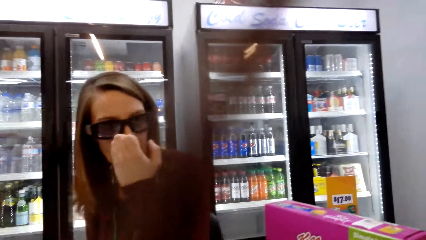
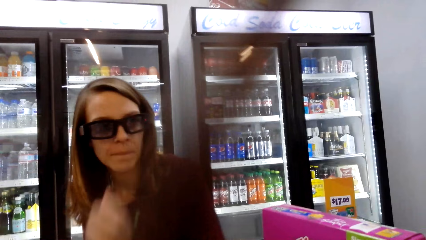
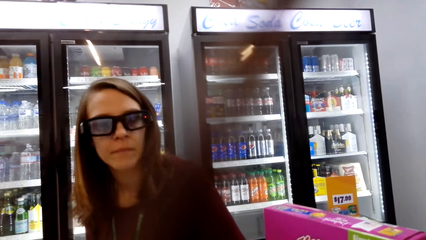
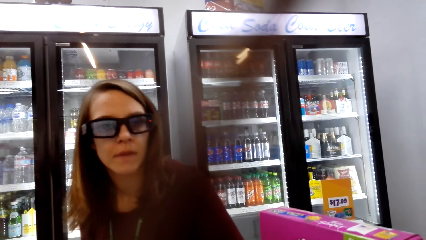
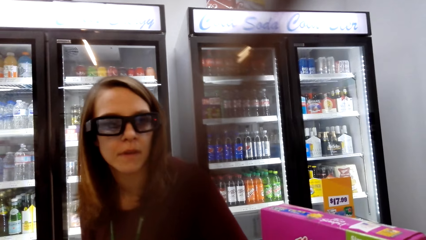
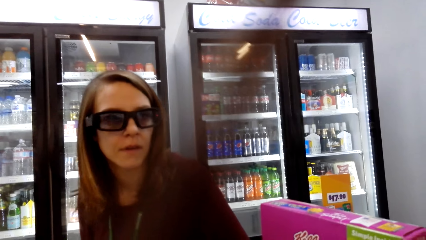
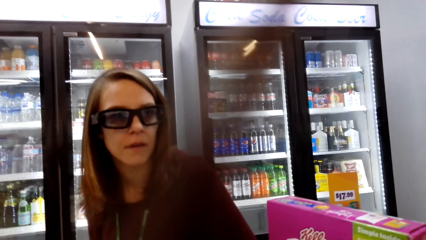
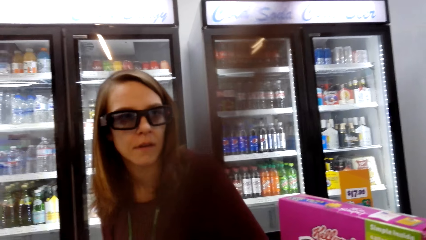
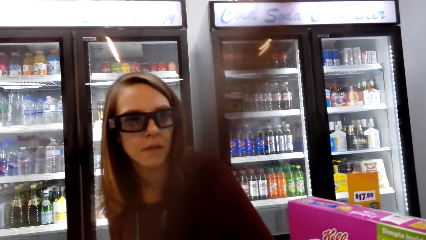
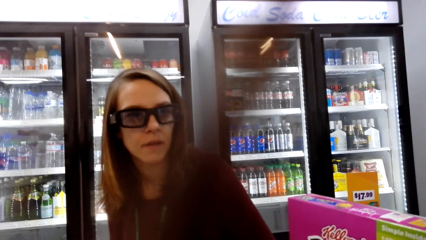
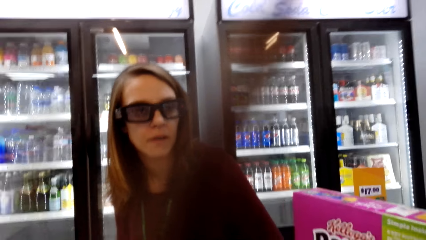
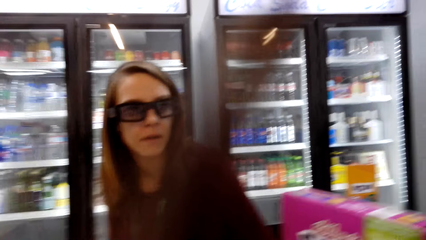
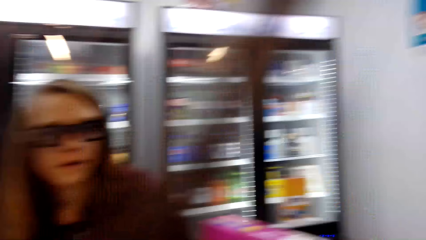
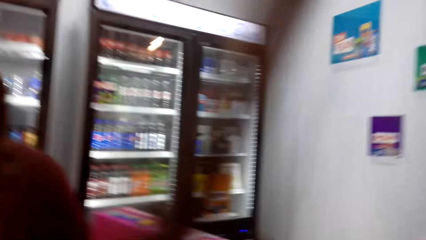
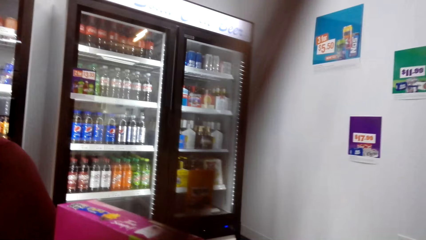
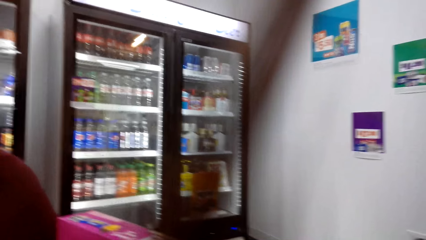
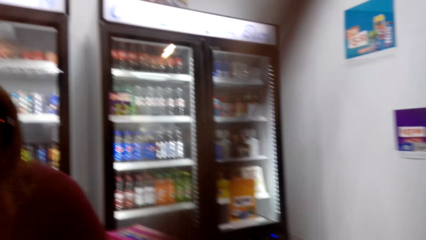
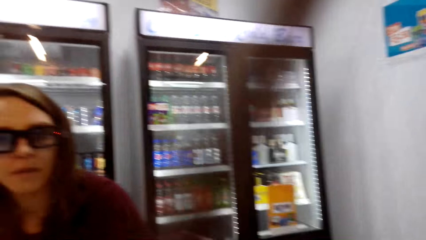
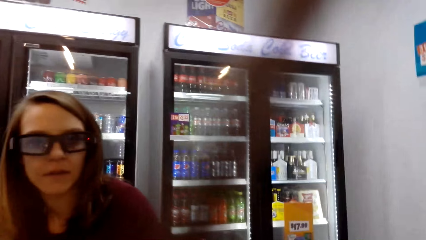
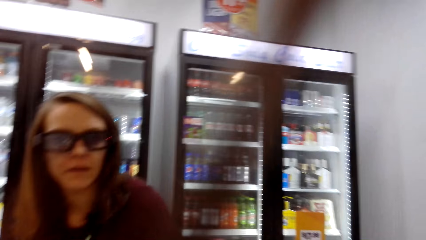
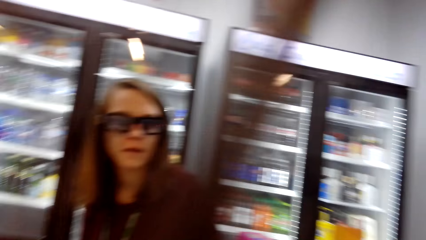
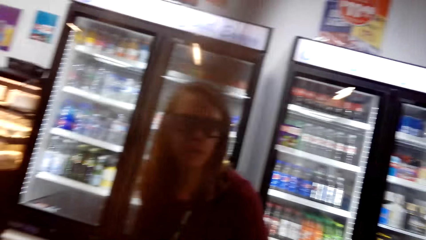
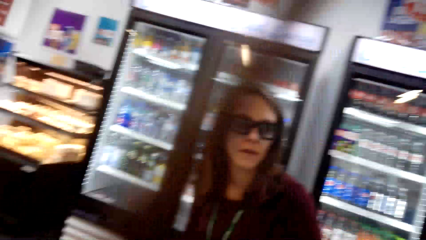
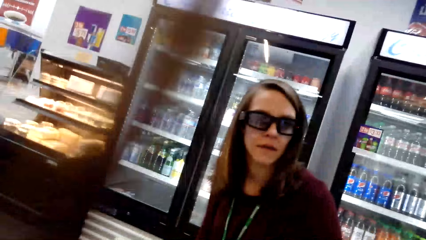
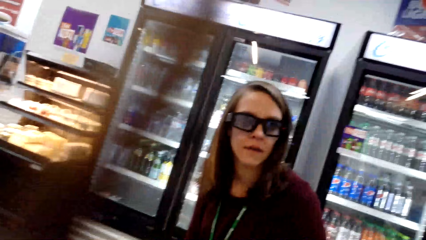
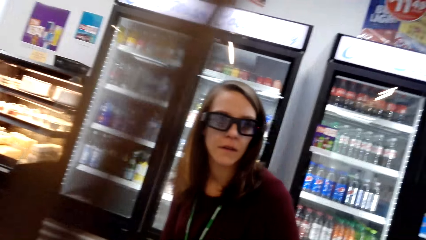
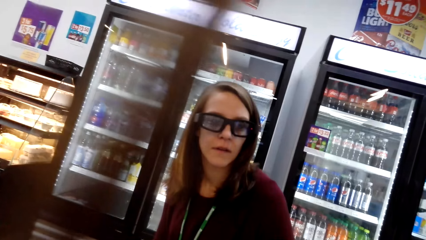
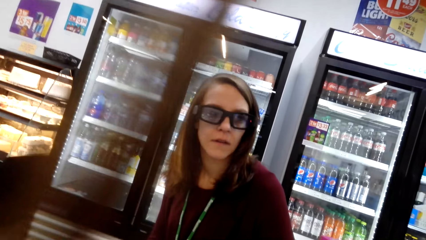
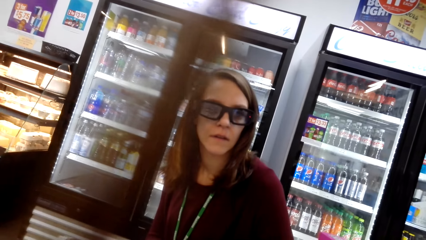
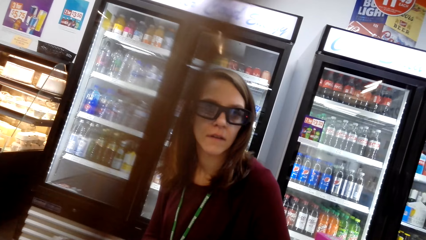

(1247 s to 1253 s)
A woman scratches her nose. The camera wearer converses with the woman.

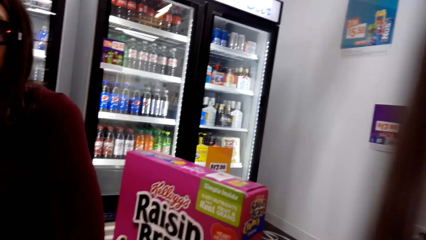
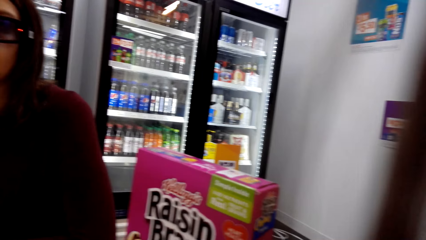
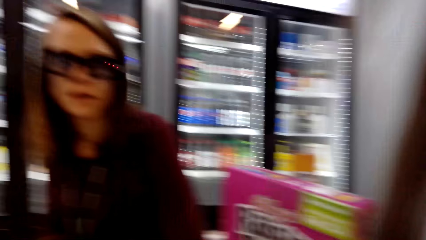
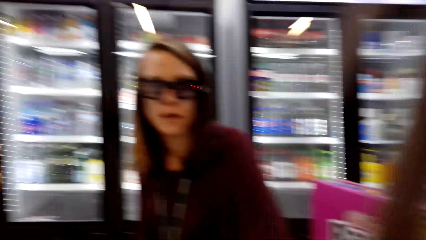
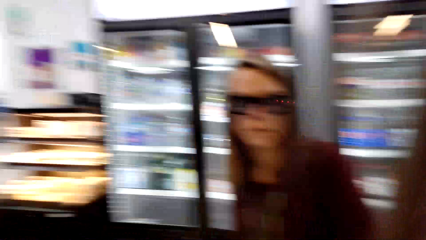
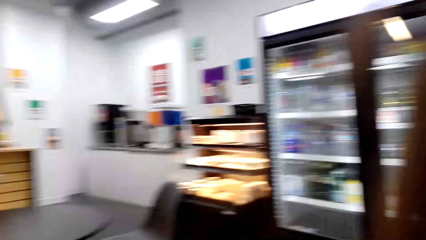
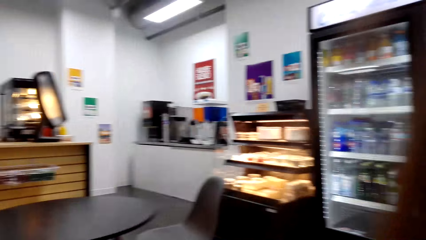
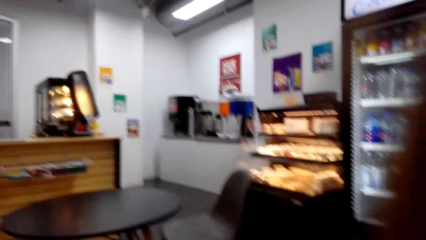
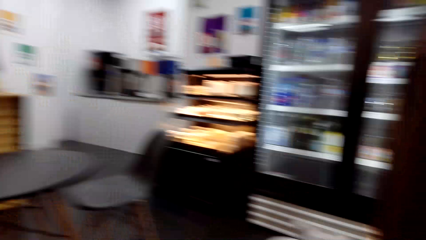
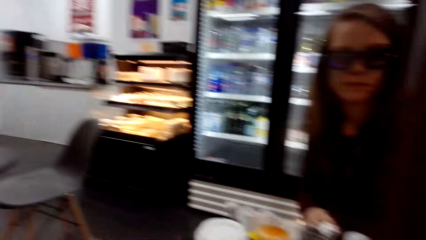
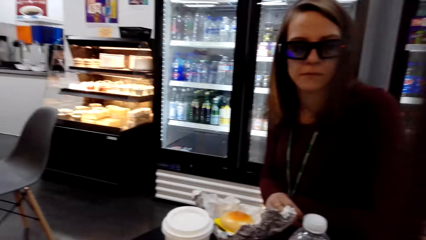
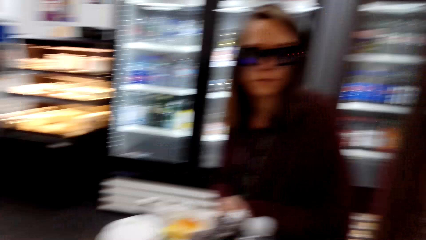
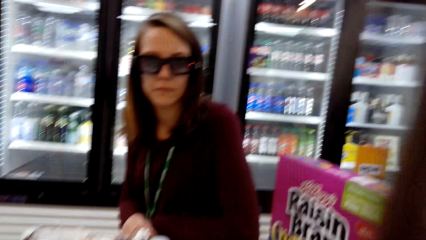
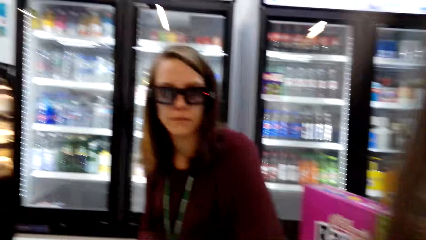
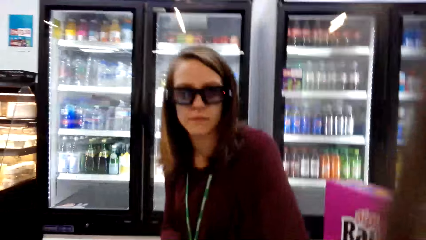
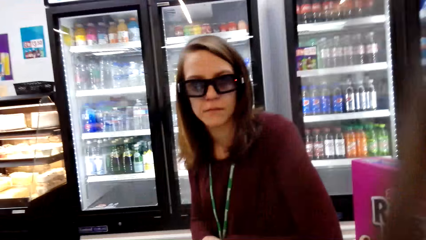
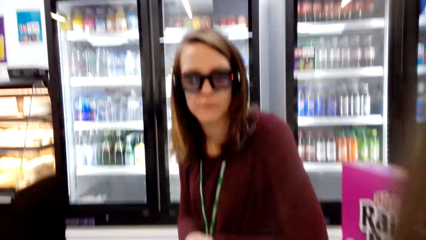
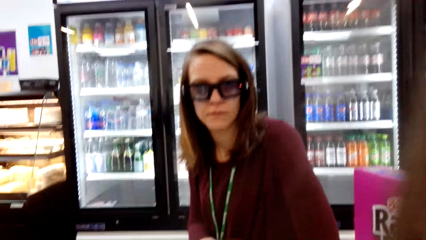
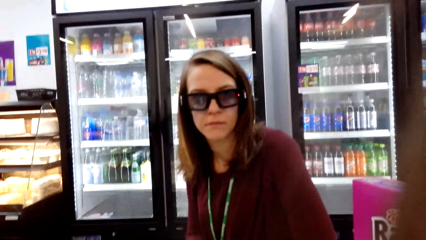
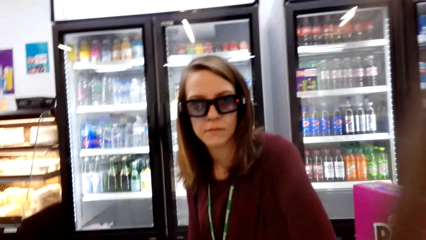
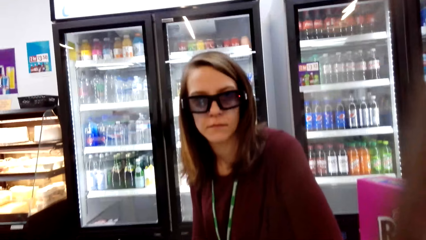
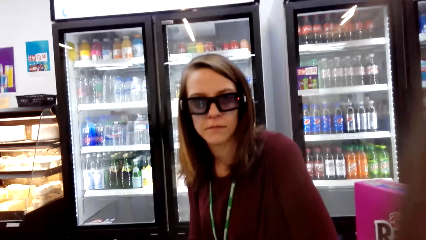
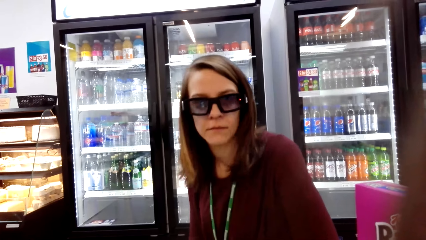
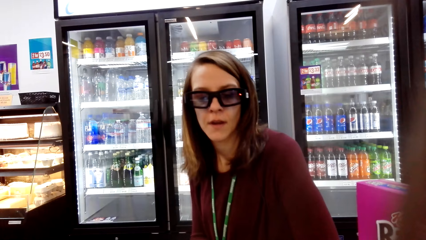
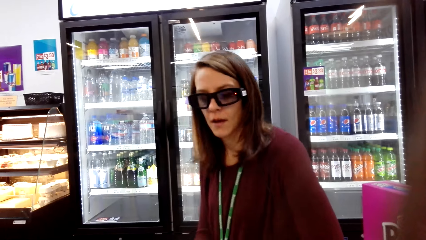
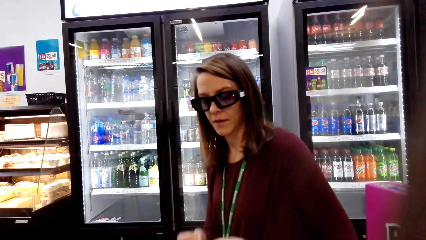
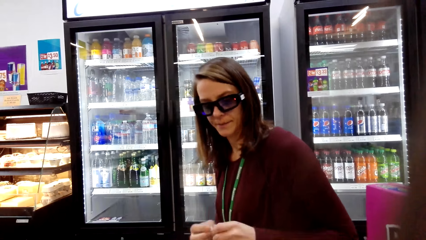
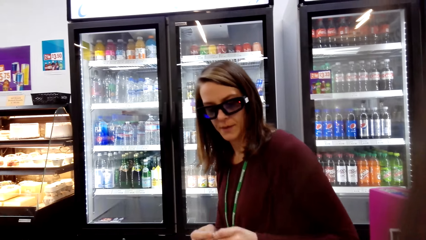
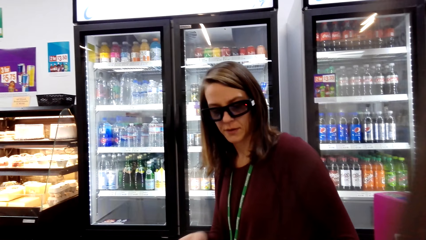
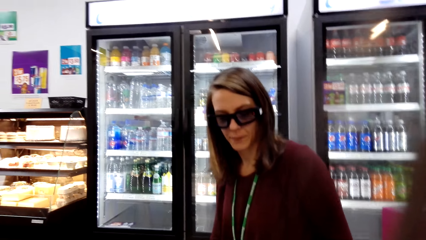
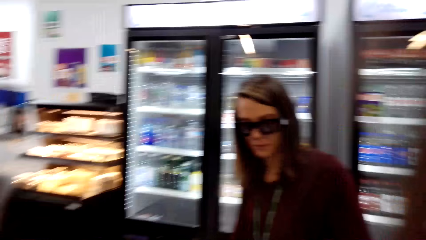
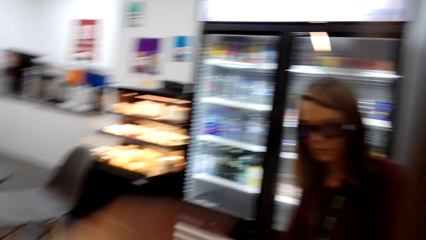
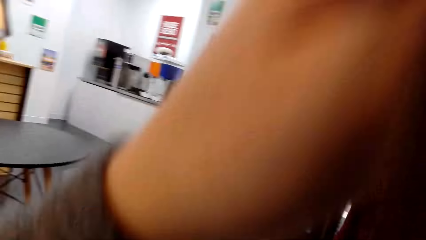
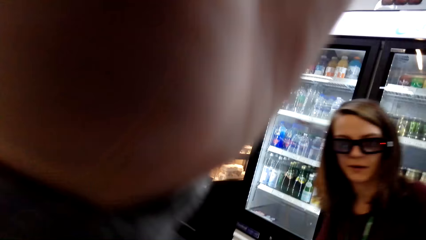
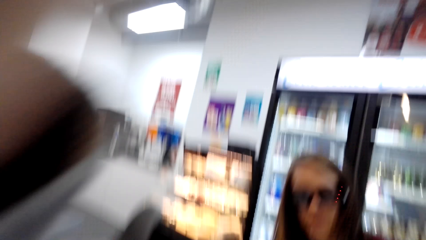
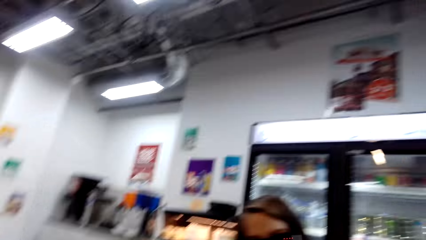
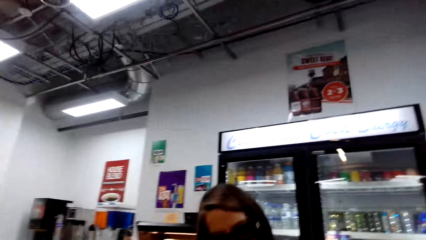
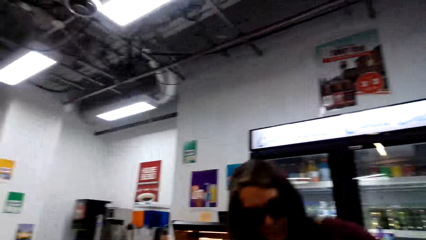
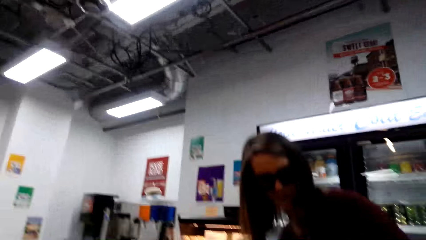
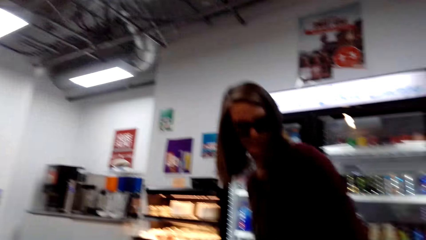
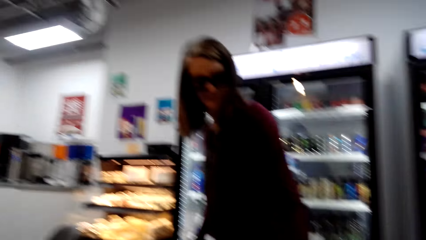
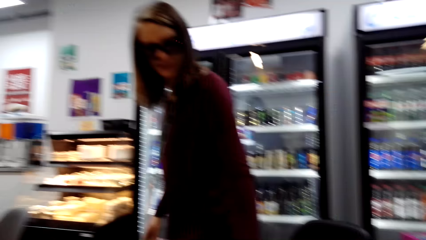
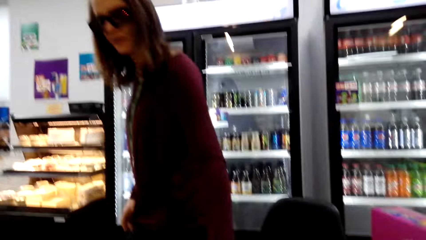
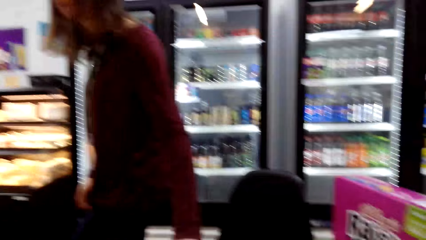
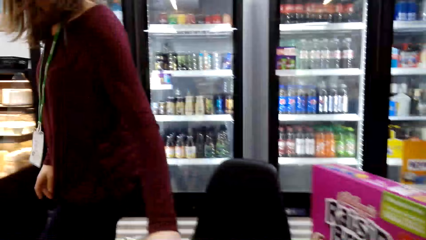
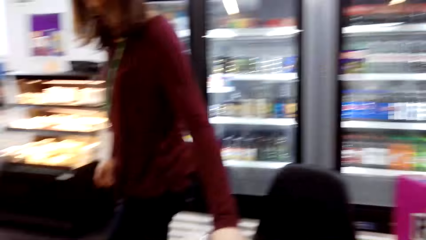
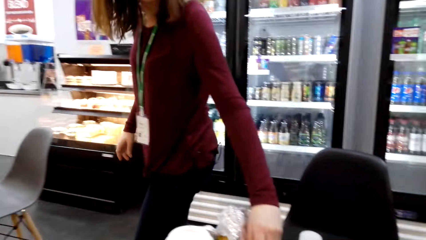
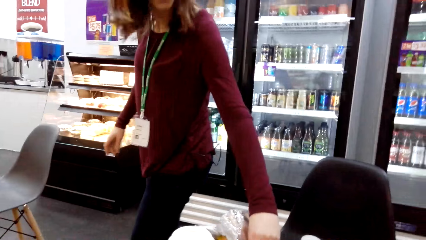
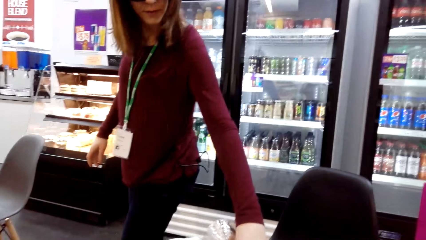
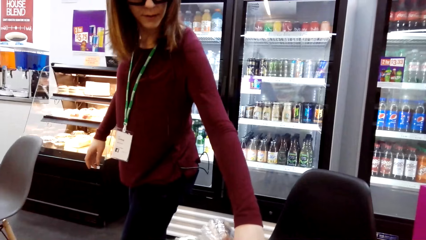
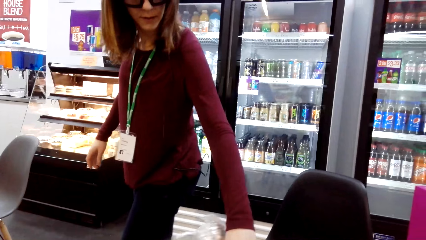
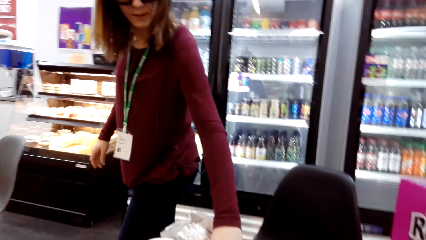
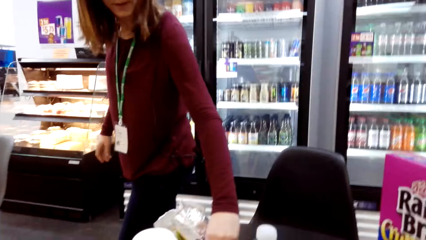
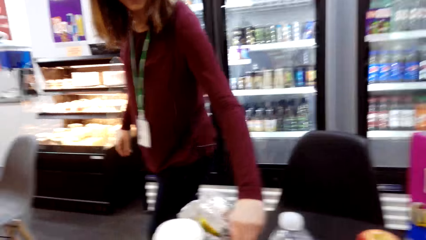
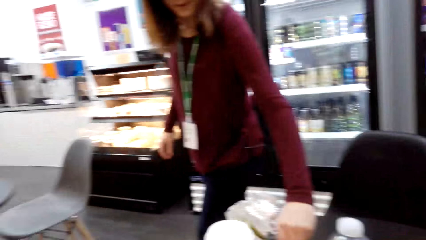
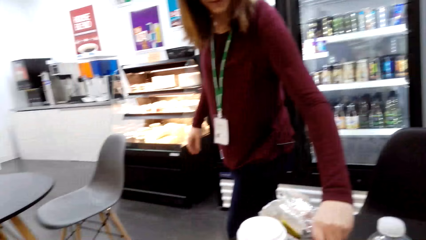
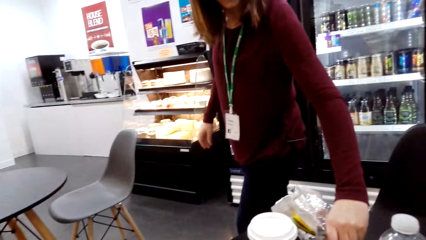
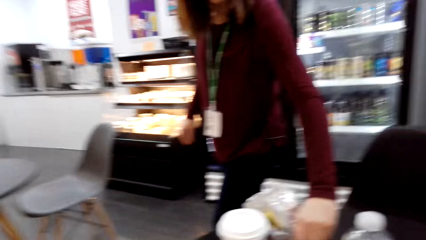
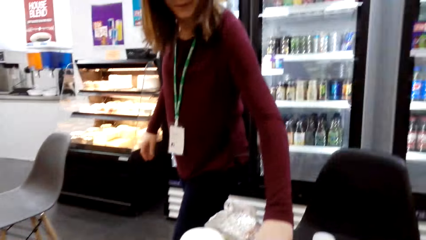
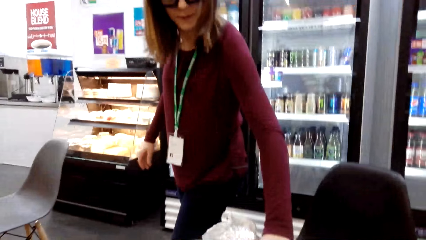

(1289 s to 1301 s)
The camera wearer looks around the shop. They converse with a woman. They fix the camera. The woman stands. The camera wearer converses with the woman. The woman walks around the shop and picks something. The camera wearer looks around the shop.
